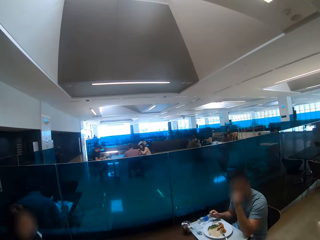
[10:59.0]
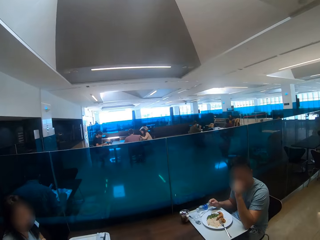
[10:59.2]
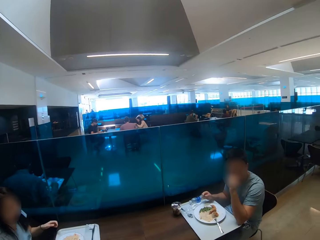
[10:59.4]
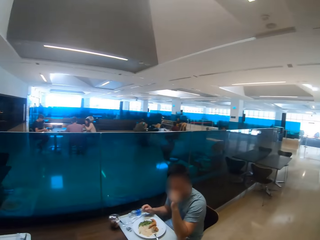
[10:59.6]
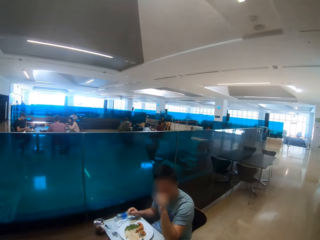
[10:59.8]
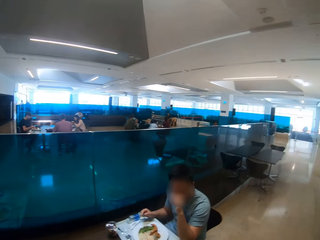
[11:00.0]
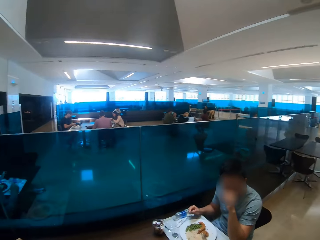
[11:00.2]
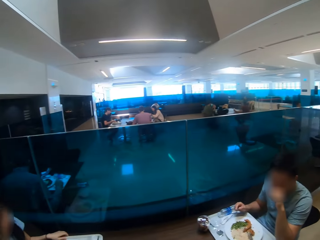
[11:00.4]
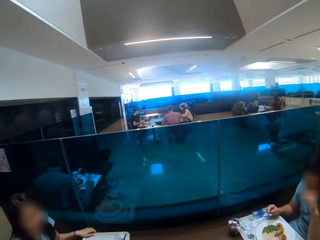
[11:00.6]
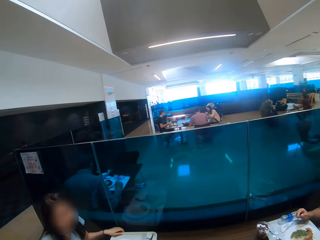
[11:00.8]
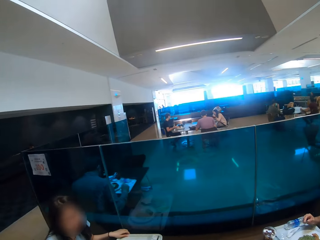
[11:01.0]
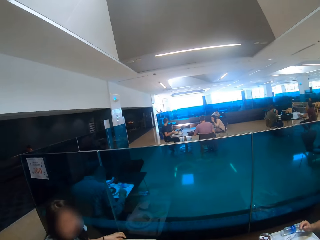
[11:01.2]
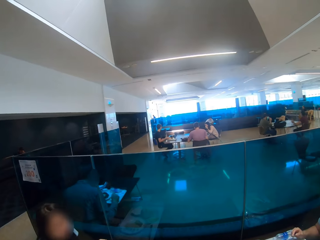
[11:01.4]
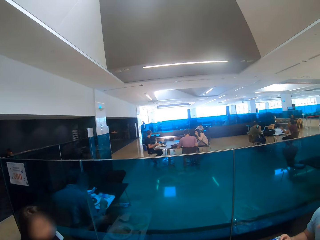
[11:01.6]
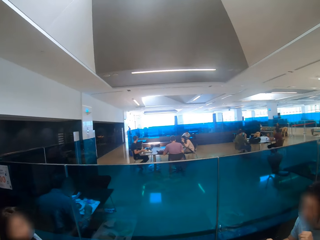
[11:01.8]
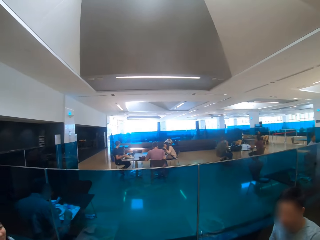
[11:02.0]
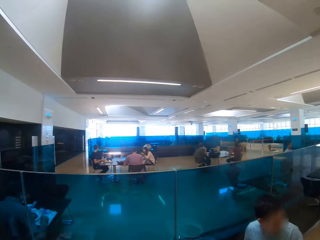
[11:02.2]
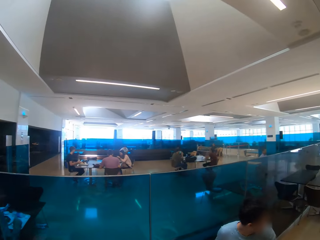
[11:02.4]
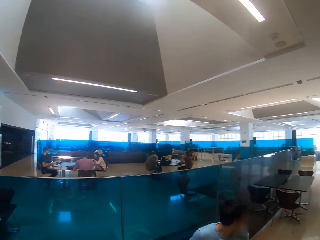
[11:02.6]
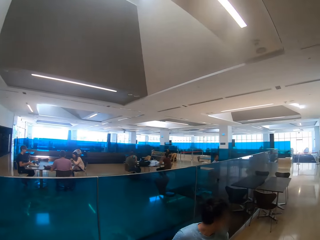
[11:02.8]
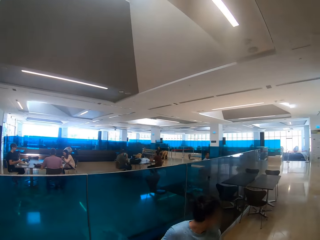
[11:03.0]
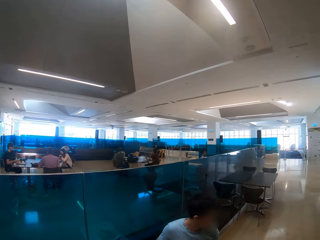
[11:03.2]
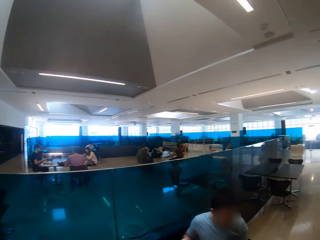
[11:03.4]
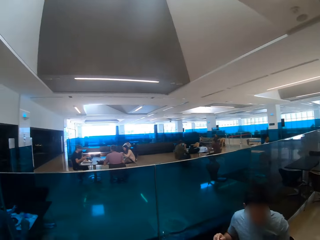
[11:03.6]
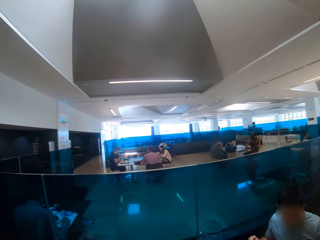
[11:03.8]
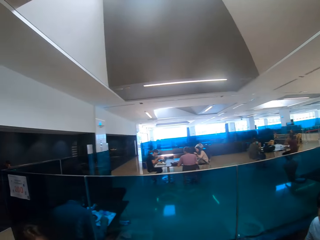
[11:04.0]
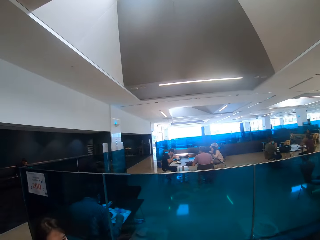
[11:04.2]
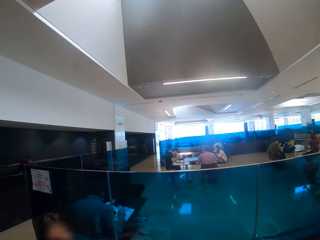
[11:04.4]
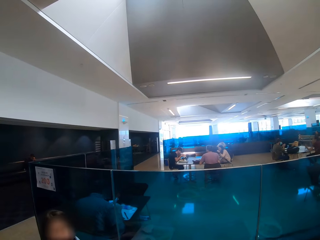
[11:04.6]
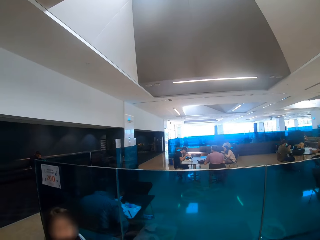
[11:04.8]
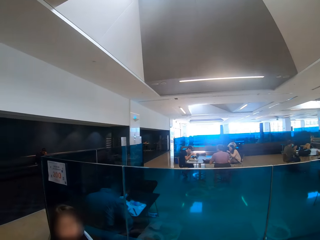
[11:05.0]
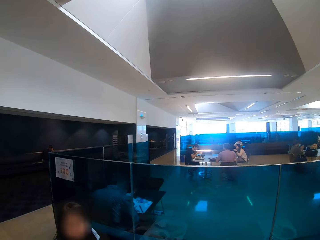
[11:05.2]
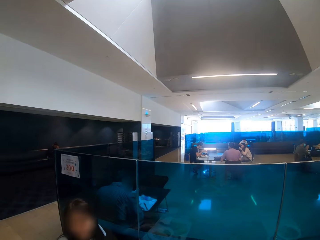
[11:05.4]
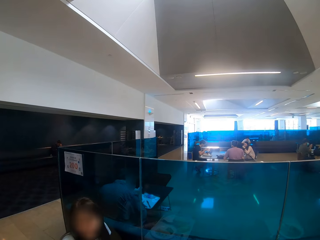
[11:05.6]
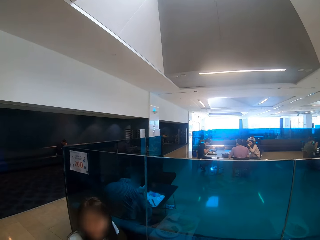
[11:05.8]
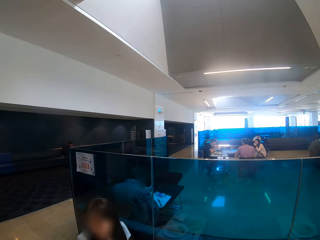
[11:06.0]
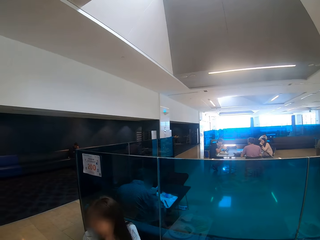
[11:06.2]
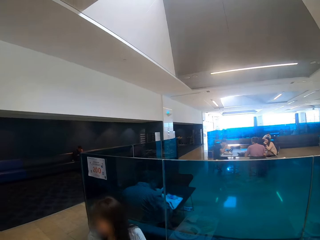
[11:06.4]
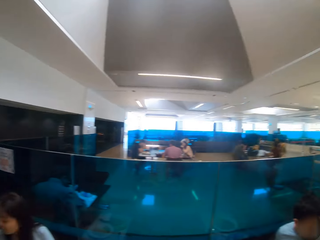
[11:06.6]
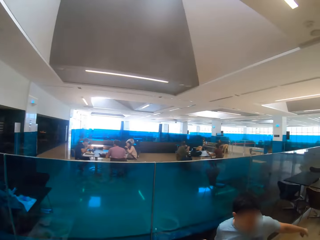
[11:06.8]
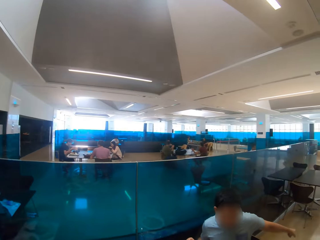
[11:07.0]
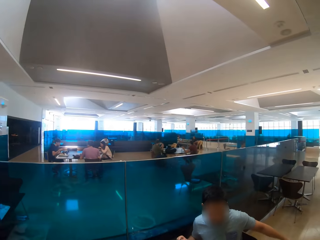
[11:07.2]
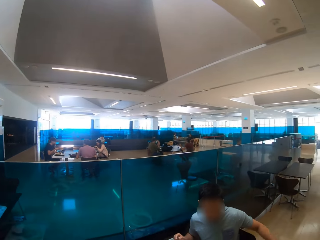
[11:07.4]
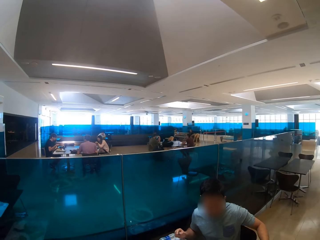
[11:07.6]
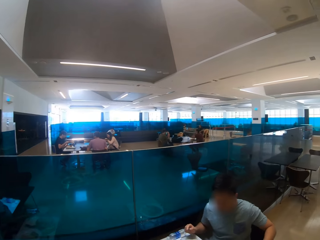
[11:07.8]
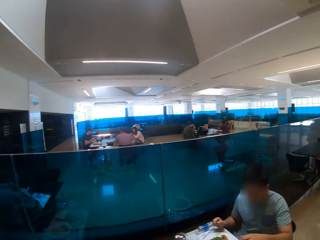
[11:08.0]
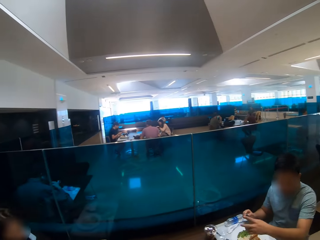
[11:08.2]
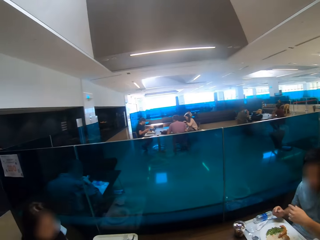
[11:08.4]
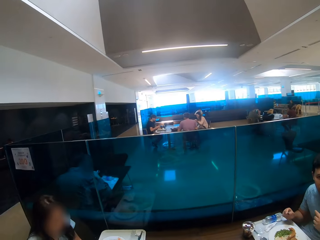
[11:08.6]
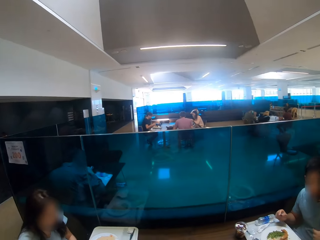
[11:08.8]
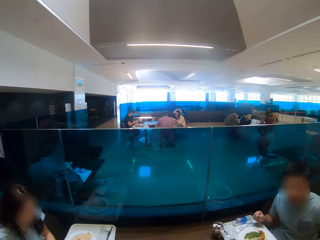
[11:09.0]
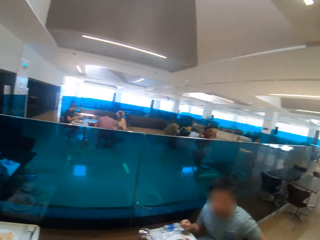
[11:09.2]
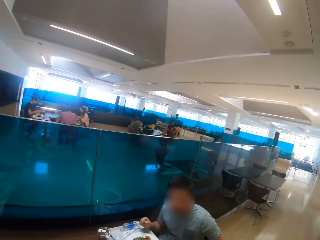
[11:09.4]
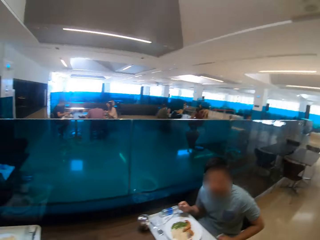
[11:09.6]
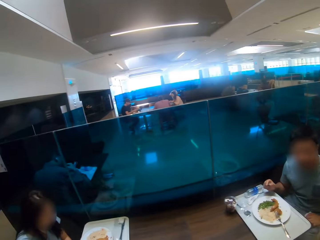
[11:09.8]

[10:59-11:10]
The camera wearer looks around the compound. They look at a woman. They look at a man.

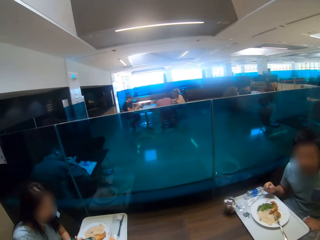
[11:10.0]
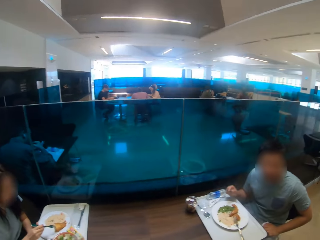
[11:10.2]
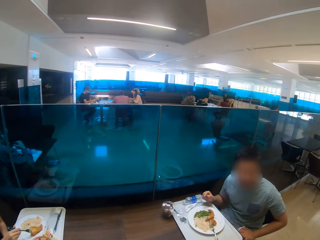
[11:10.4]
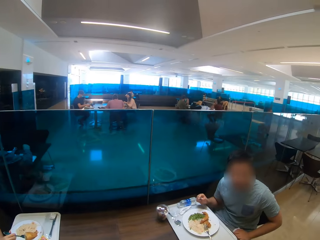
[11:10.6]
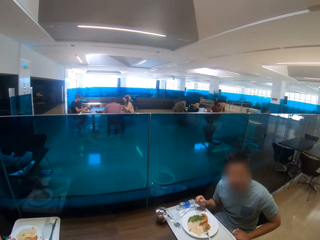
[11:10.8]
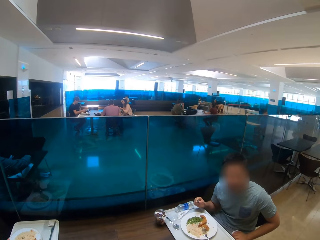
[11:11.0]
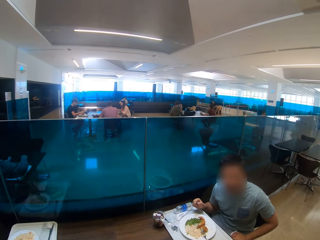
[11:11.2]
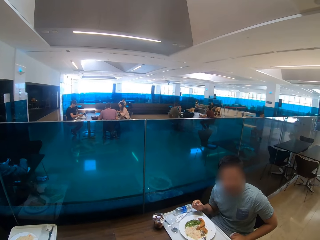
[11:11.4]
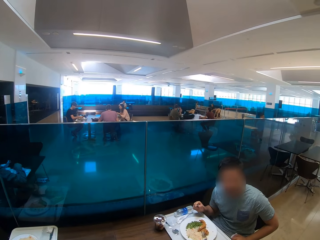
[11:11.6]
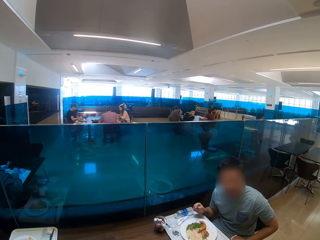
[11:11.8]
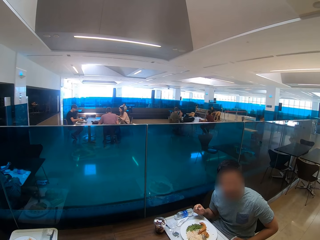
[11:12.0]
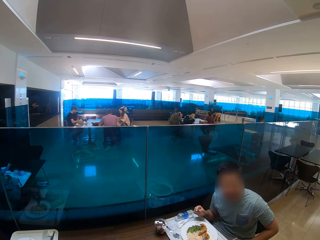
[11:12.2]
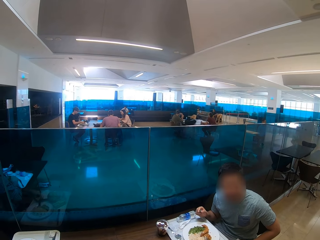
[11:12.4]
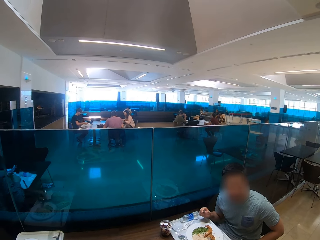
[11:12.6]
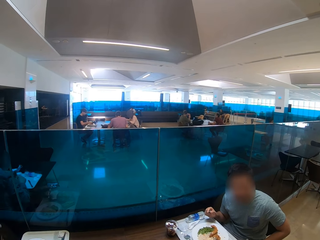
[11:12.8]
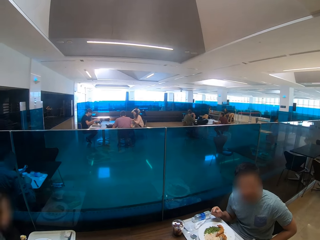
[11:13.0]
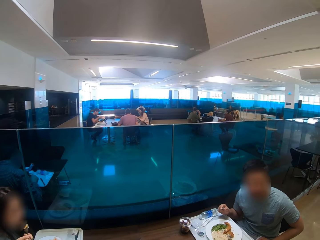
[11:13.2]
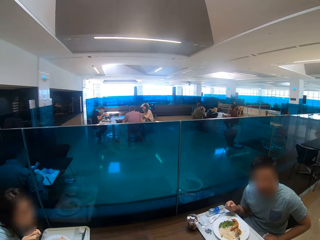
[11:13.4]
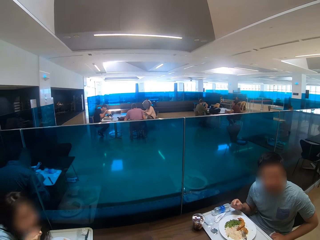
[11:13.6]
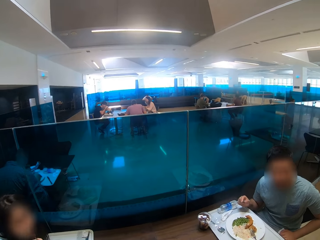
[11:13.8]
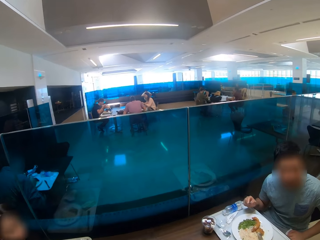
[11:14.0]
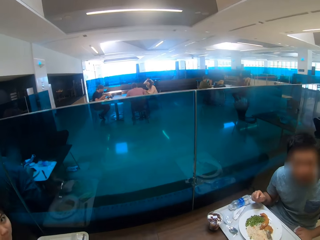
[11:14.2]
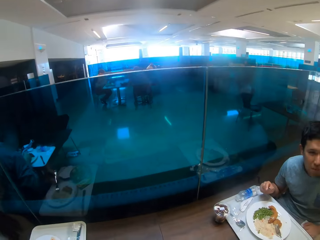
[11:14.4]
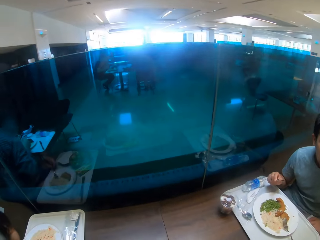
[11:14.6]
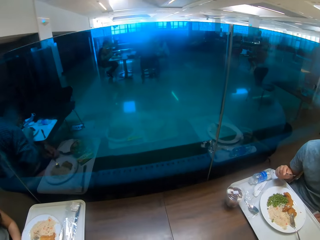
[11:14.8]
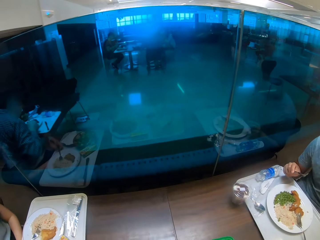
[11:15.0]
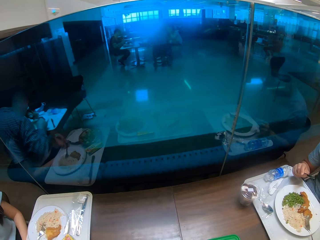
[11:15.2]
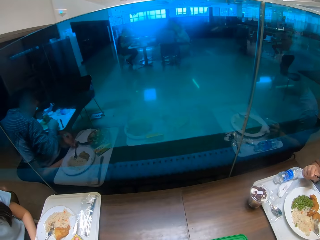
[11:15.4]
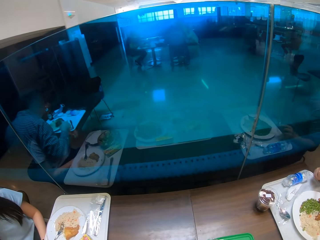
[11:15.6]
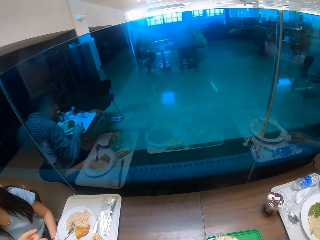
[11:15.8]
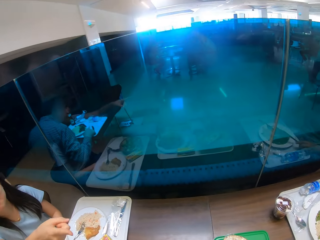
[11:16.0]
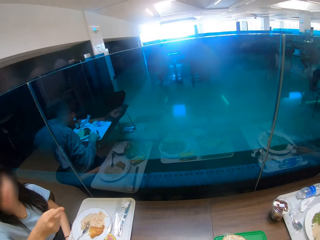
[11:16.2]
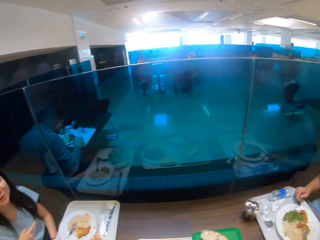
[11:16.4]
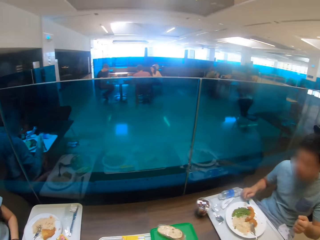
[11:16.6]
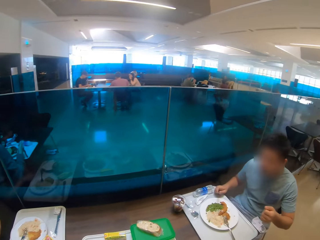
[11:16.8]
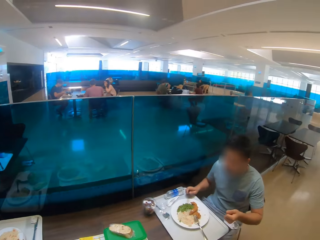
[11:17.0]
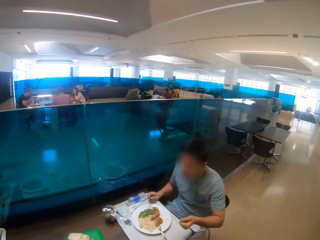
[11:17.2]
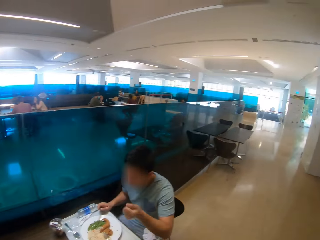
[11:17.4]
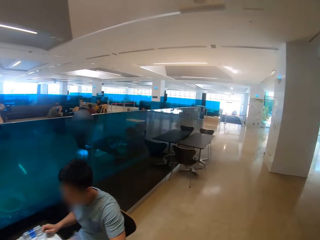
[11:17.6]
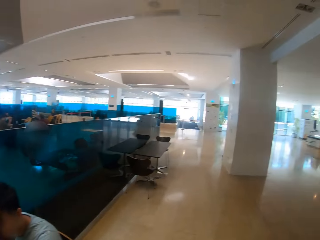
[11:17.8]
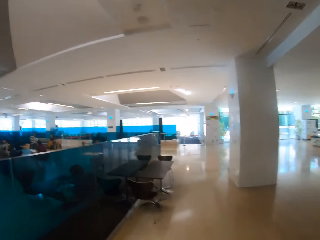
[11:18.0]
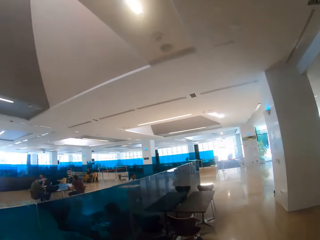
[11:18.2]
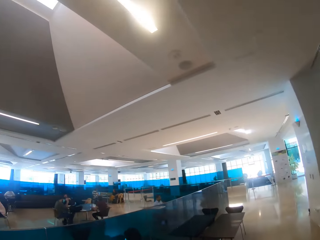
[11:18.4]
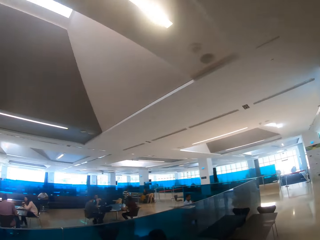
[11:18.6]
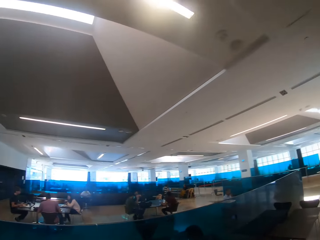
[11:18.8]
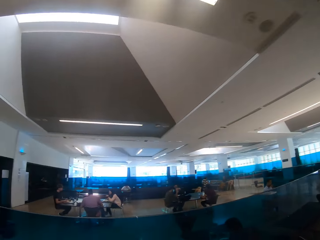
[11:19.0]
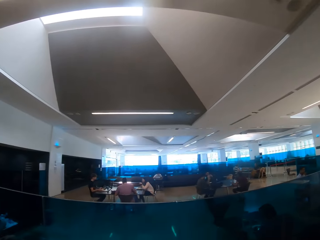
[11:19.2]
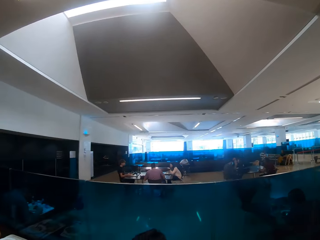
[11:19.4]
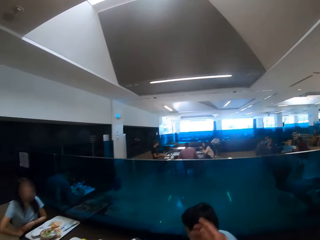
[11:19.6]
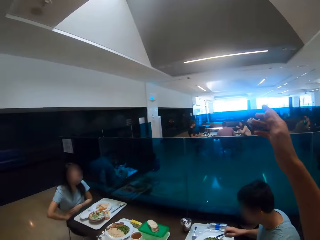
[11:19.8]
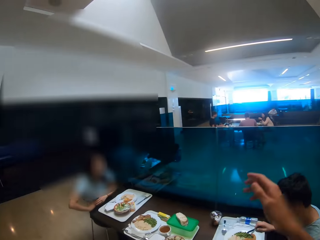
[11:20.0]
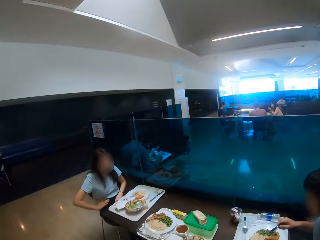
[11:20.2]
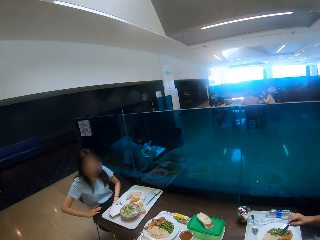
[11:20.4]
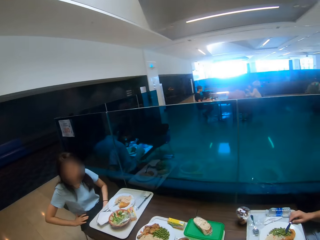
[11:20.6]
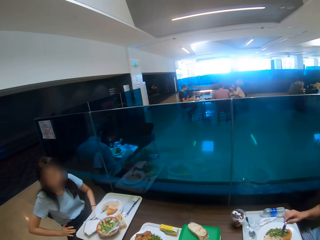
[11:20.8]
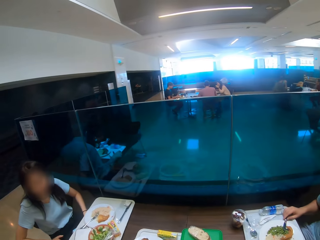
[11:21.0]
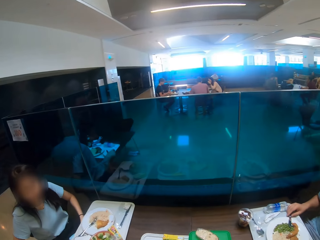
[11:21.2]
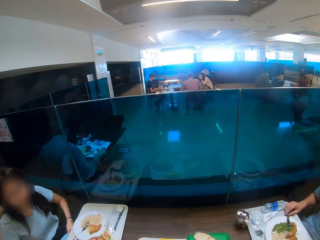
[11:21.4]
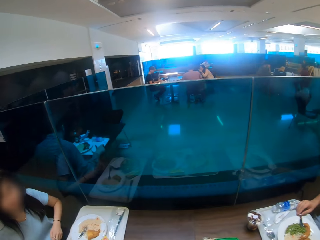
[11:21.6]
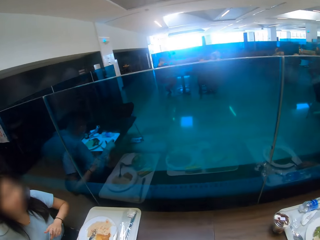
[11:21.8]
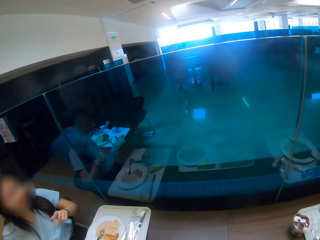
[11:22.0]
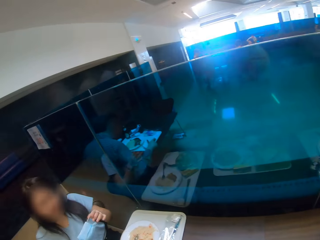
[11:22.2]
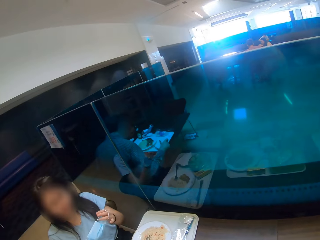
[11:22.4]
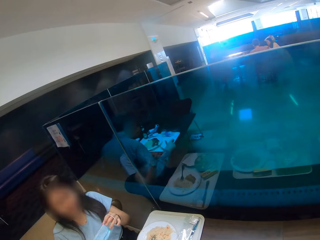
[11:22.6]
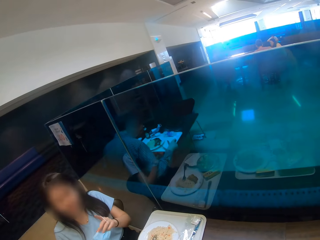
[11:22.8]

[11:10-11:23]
The camera wearer converses with a man. He puts the tray with food on the table. He looks around the restaurant and moves his hands.
